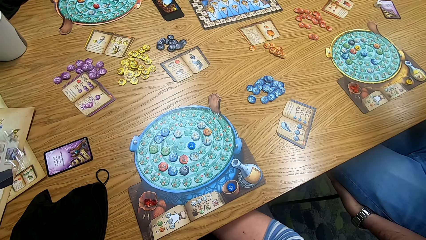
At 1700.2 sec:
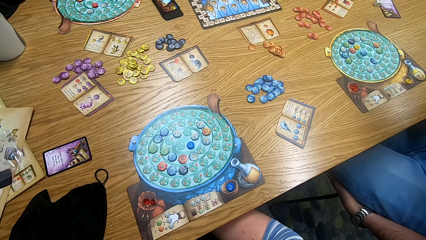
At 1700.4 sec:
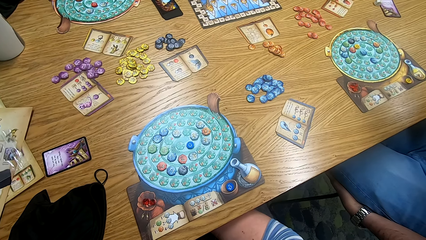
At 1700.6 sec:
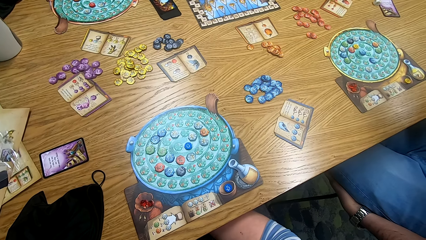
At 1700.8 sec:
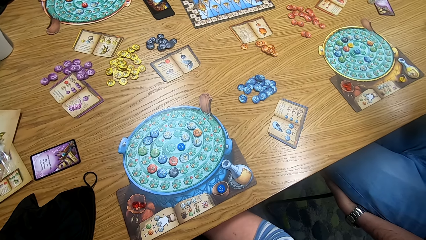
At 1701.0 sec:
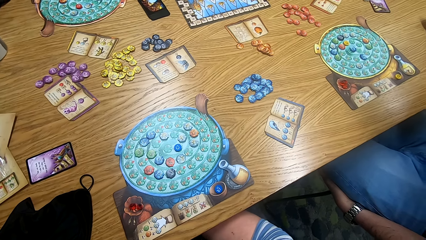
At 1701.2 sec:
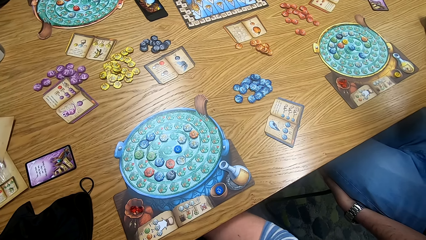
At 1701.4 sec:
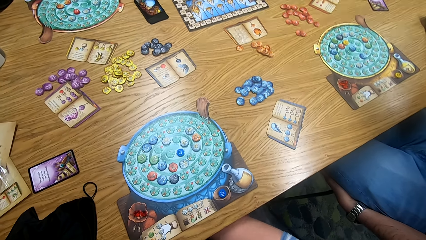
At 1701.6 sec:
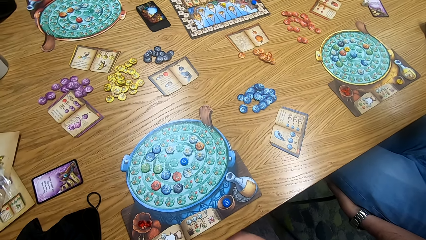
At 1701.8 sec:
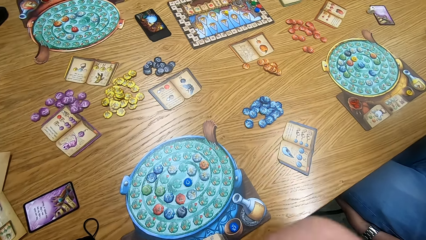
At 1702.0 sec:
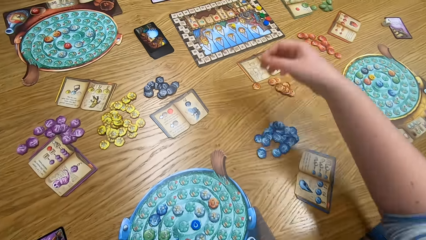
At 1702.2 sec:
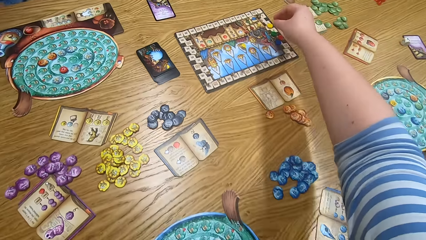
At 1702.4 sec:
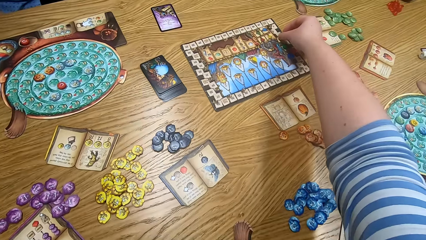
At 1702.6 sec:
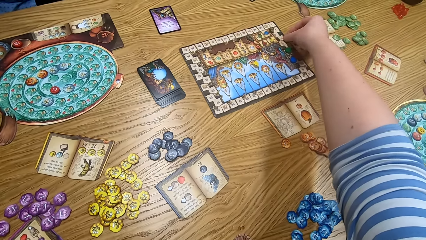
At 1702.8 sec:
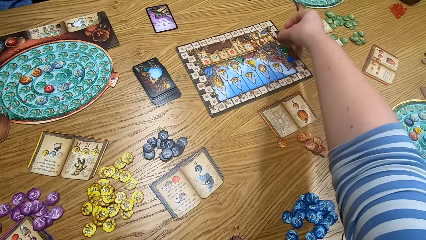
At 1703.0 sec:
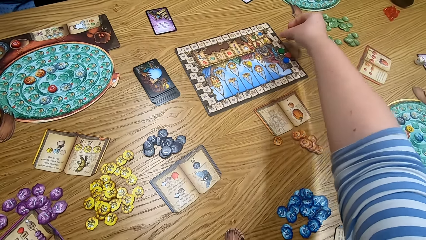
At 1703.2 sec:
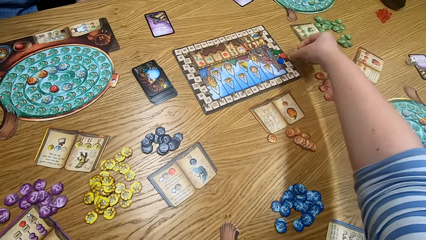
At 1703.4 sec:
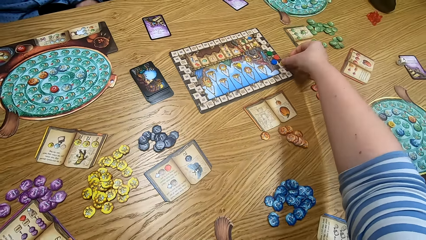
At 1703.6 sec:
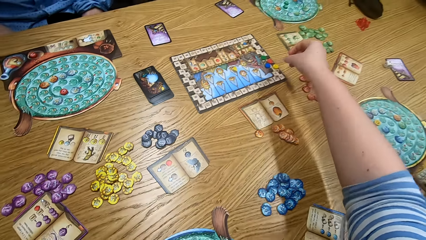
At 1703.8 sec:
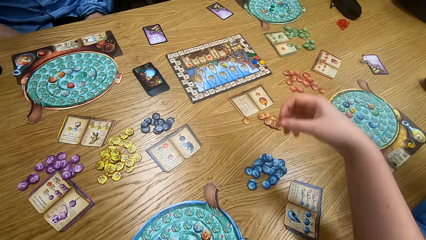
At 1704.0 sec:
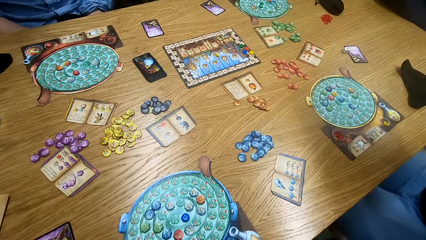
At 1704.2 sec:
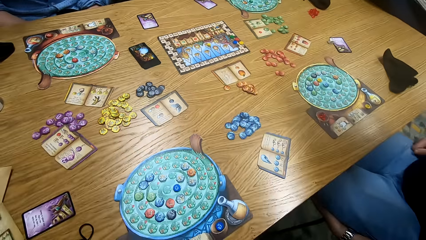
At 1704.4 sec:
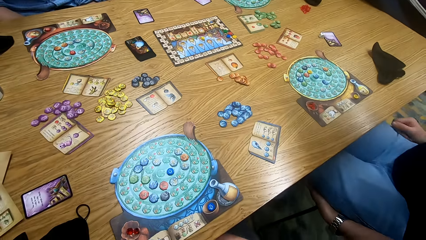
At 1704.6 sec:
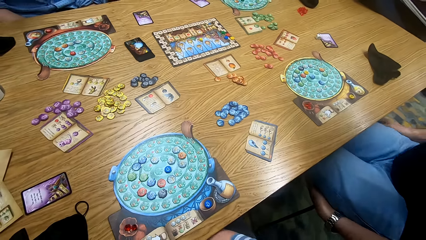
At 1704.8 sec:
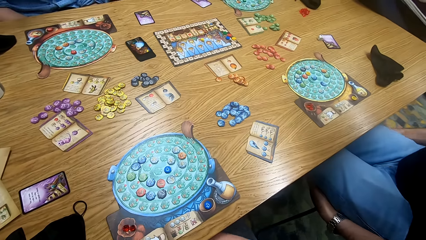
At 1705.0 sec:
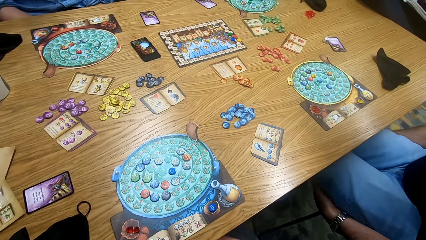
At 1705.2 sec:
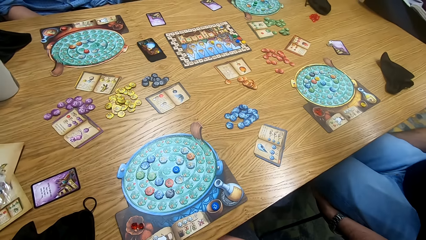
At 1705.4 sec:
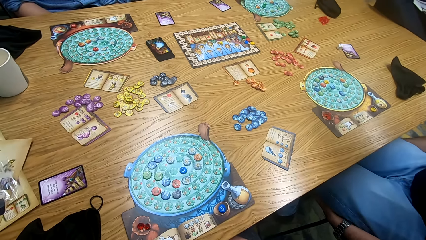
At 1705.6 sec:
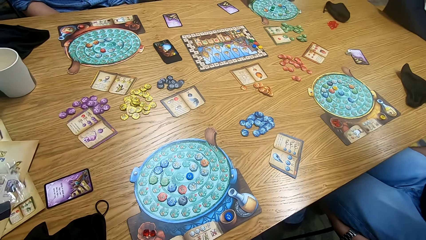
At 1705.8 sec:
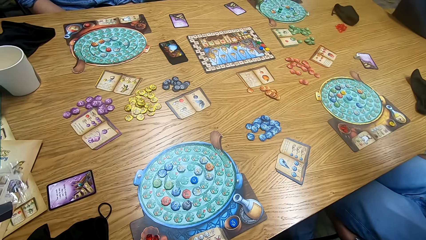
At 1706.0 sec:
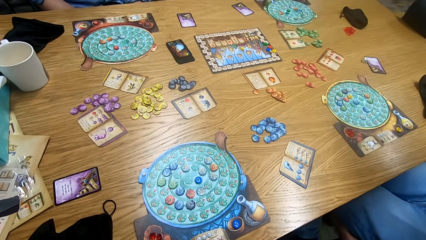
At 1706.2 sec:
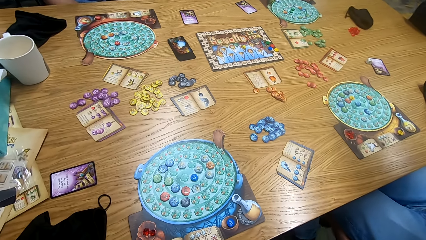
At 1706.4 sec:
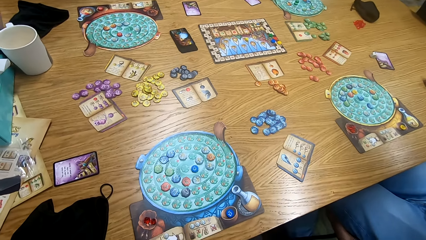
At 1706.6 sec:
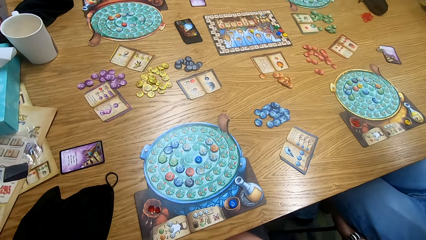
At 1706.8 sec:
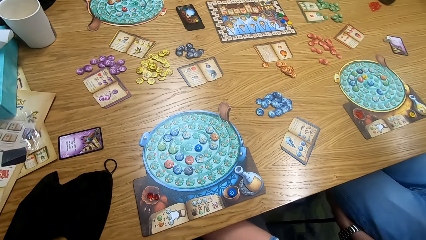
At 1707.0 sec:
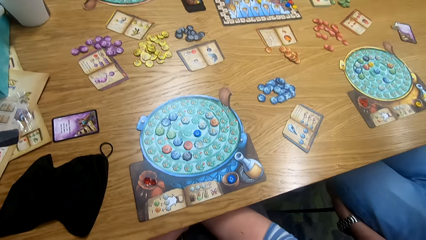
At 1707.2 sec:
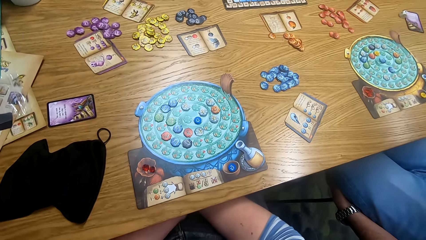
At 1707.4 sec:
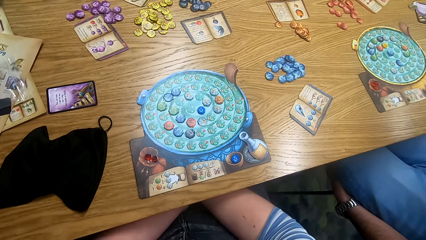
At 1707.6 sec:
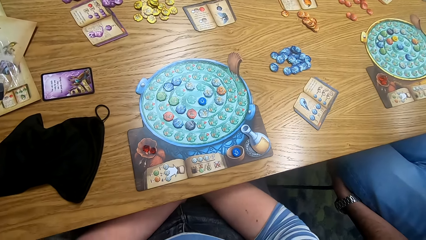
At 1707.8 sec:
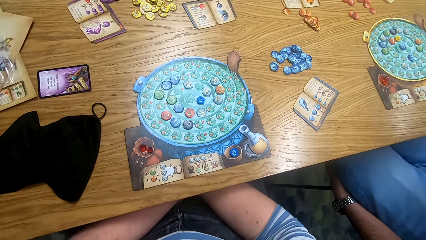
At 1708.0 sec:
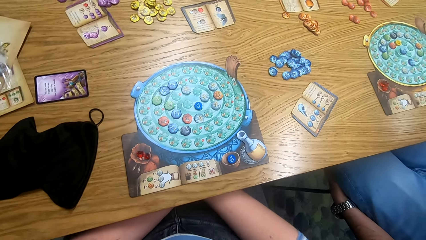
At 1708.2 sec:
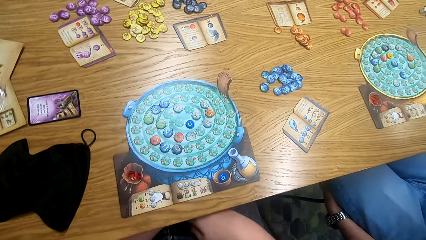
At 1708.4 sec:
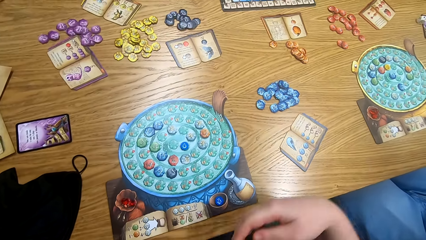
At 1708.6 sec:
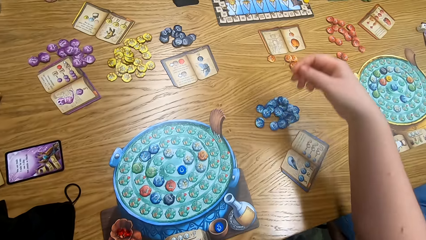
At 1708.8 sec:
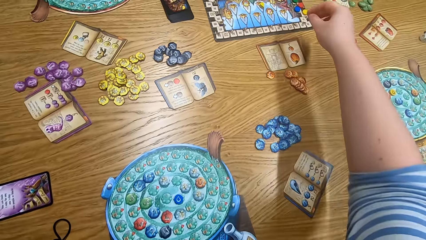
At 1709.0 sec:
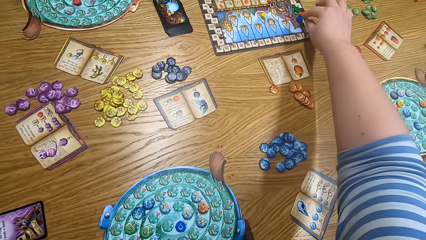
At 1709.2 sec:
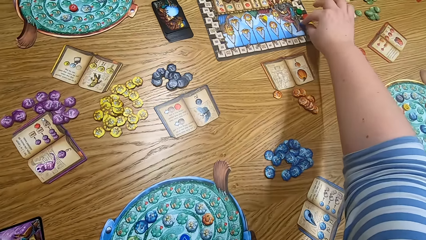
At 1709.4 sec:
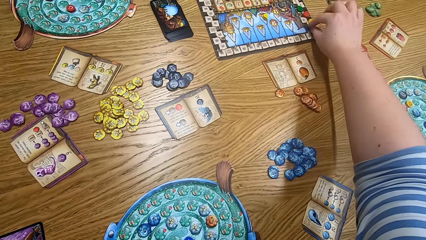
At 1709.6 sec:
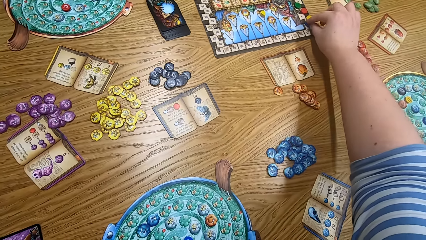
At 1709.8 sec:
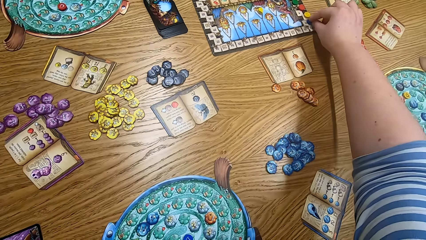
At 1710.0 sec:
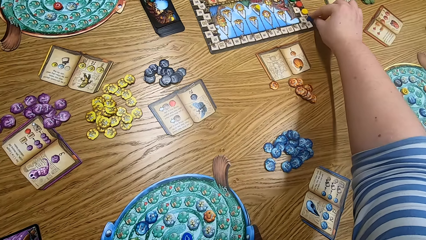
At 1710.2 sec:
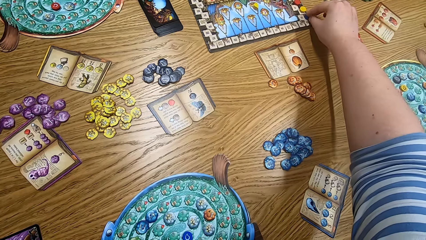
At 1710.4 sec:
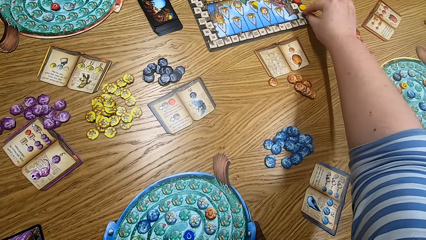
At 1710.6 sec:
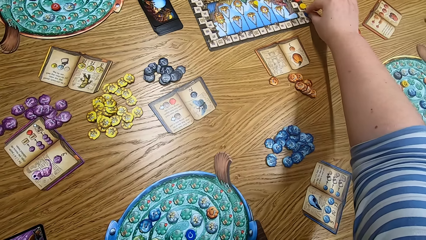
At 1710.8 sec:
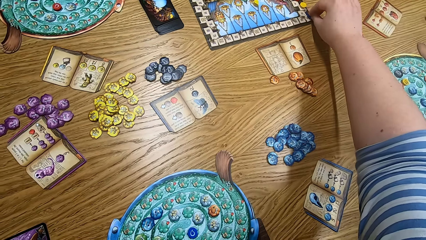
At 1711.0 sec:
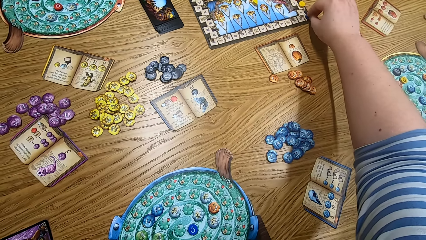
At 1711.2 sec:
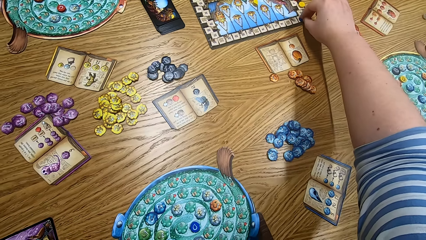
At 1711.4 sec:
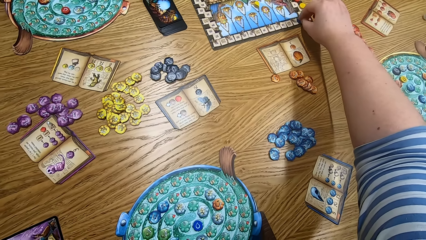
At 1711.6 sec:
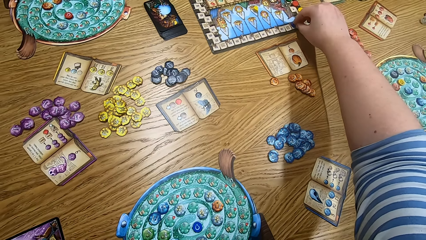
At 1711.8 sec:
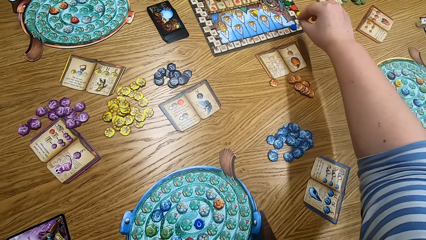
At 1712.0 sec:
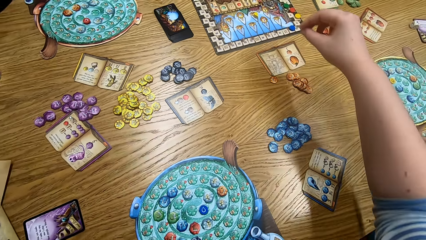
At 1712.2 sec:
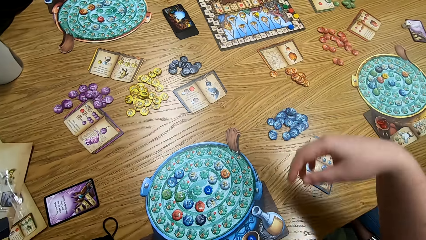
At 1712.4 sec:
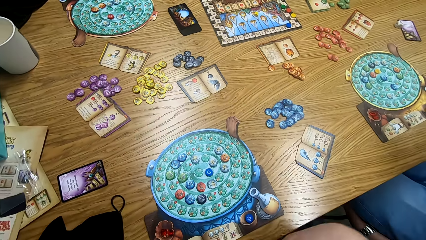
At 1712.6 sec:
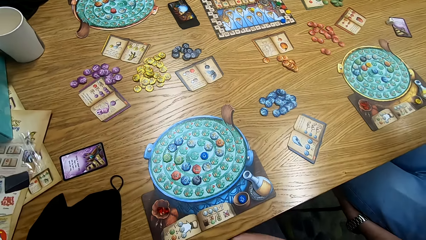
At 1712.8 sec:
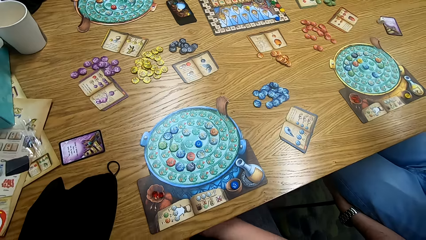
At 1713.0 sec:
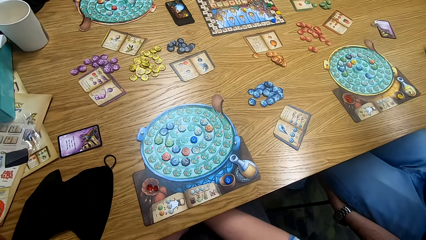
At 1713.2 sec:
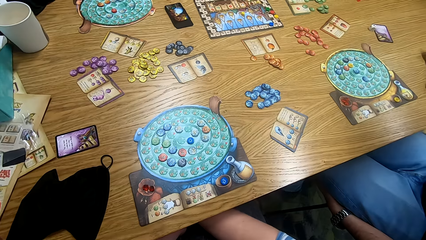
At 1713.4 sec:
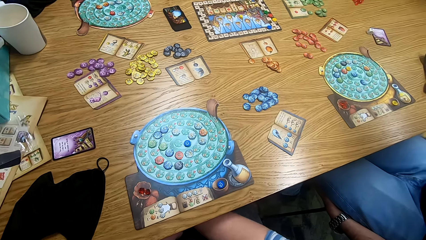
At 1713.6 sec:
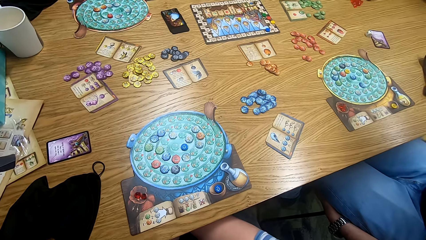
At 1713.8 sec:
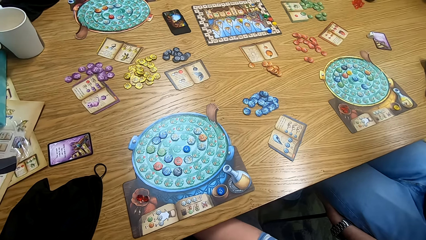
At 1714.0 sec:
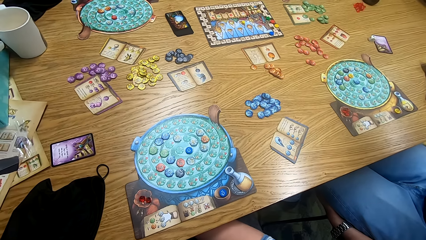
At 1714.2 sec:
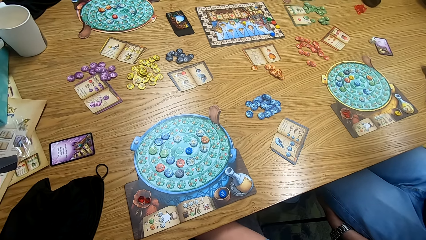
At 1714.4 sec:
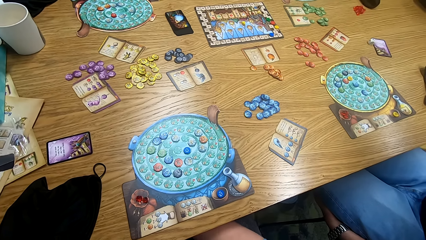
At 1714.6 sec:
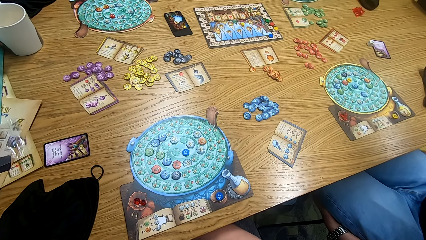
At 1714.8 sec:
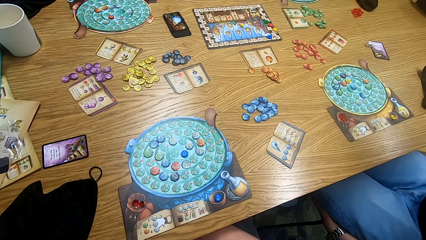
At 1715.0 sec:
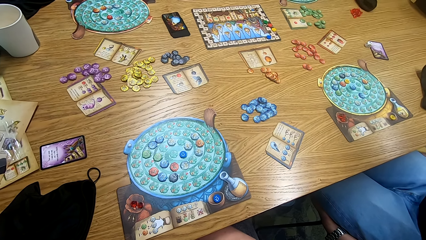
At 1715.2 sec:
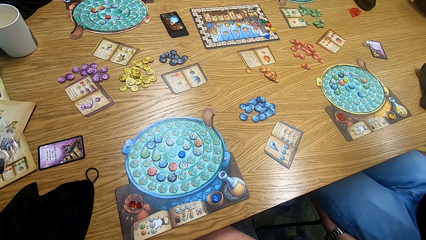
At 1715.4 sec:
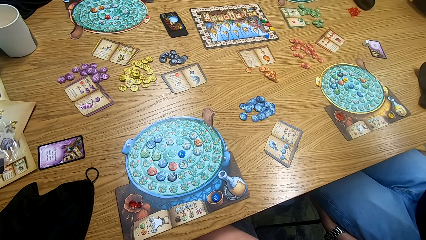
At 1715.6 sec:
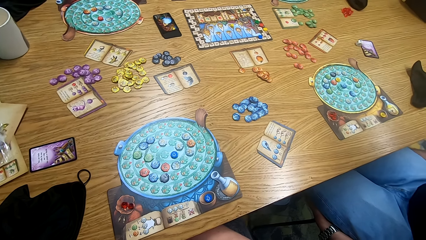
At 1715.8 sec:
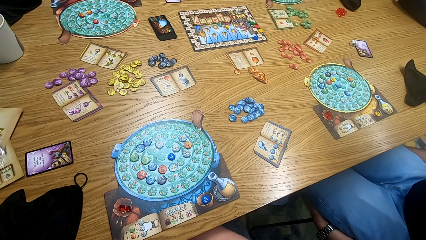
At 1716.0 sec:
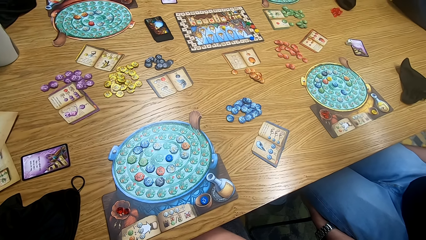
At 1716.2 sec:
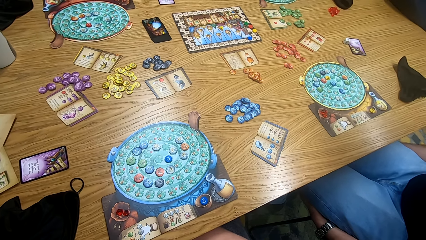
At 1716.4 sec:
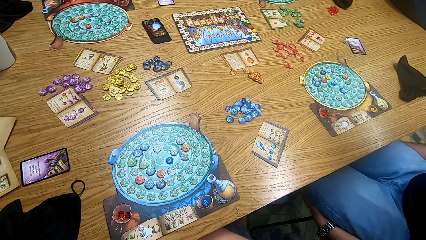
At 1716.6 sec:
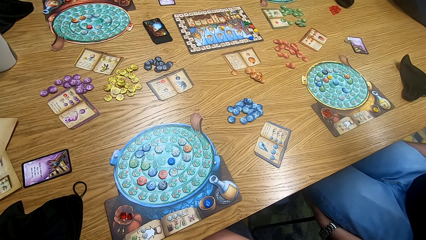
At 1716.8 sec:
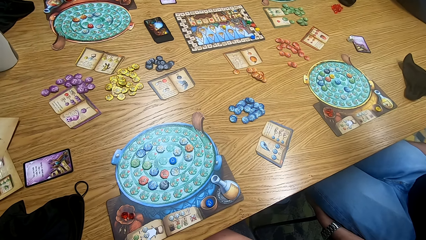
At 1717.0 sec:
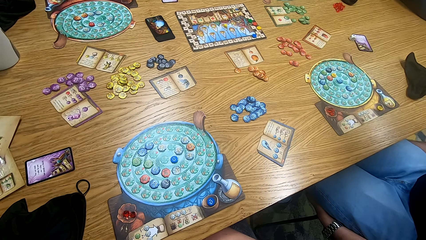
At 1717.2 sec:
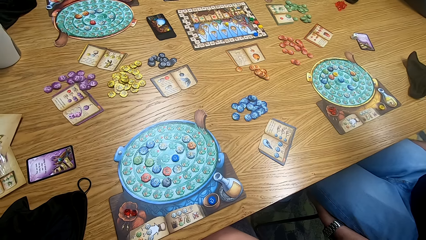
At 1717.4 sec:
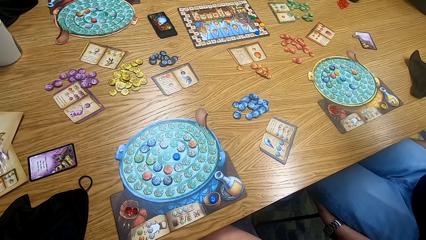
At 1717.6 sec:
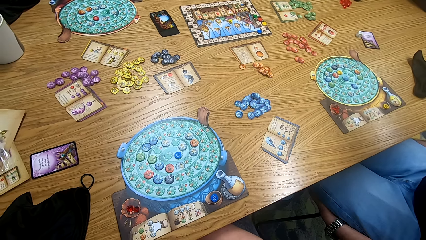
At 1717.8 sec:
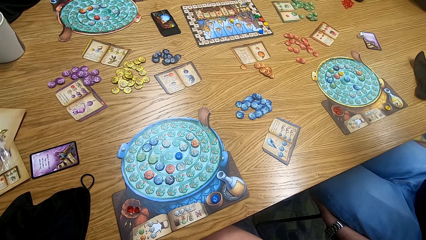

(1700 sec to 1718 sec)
The camera wearer plays the game. They remove a tile from the game board. A man touches himself. The camera wearer looks around. They look around again. They play scrabble. They look around.
